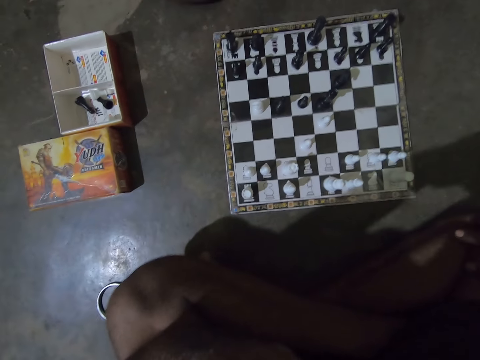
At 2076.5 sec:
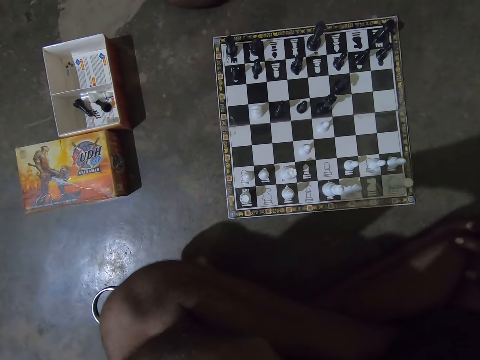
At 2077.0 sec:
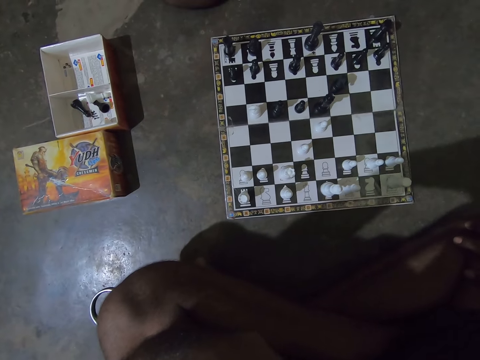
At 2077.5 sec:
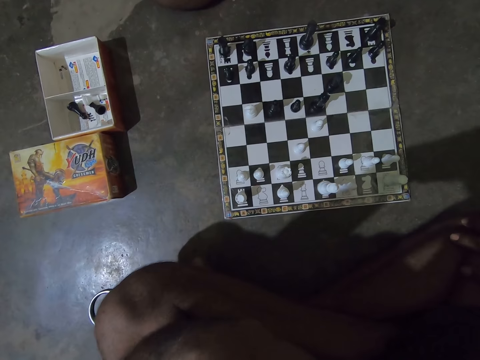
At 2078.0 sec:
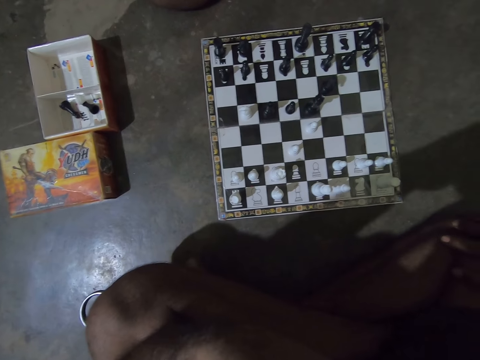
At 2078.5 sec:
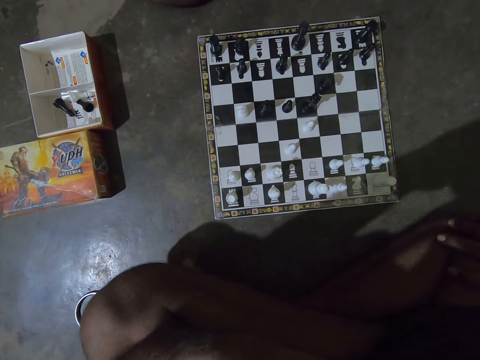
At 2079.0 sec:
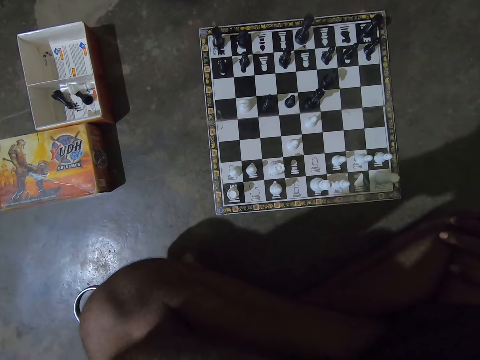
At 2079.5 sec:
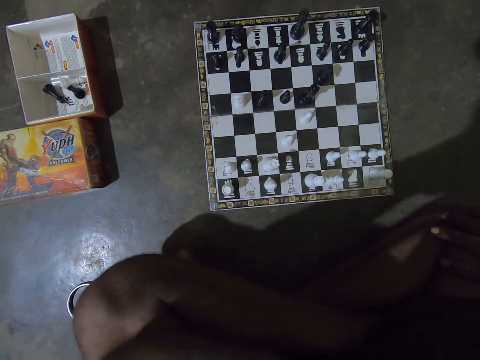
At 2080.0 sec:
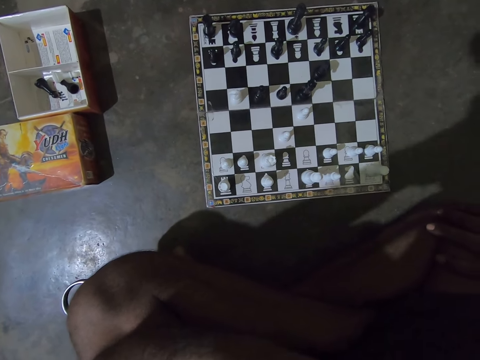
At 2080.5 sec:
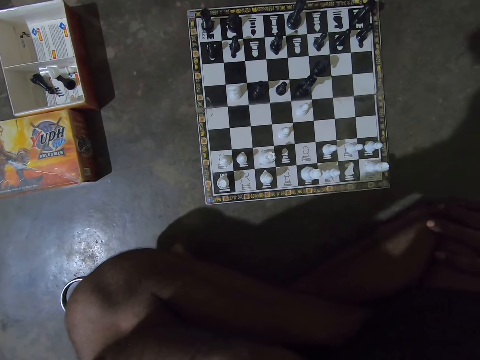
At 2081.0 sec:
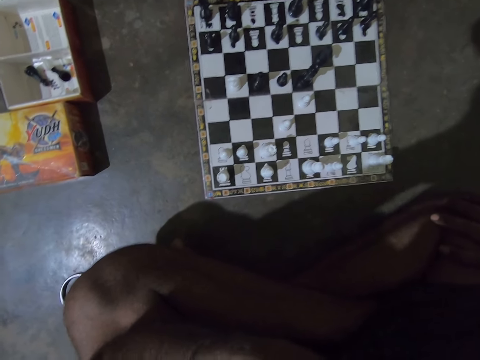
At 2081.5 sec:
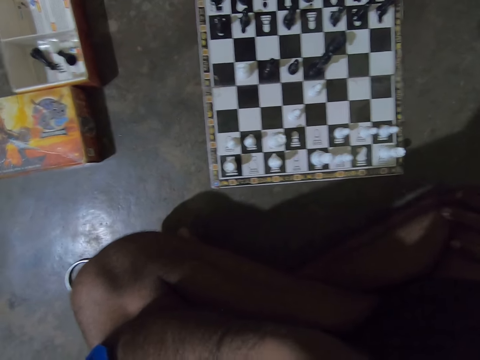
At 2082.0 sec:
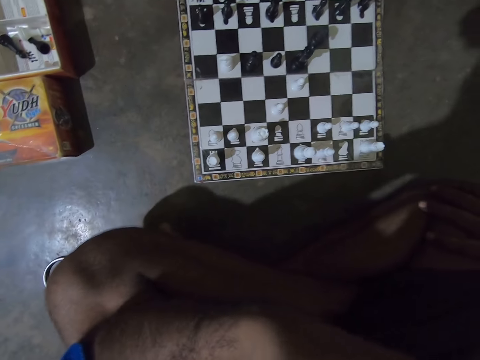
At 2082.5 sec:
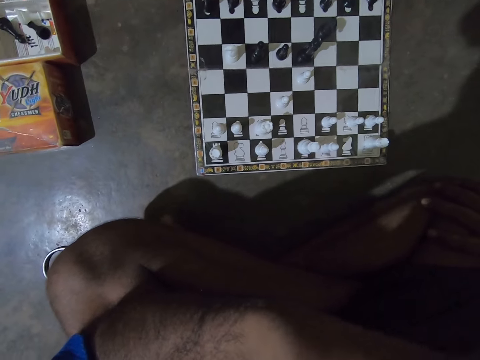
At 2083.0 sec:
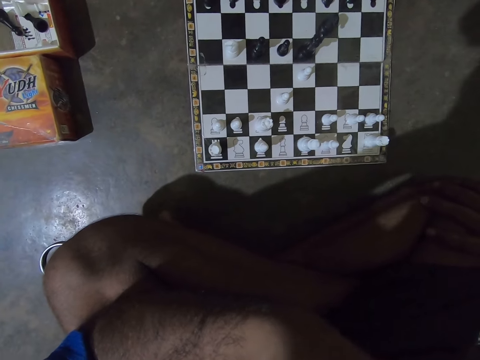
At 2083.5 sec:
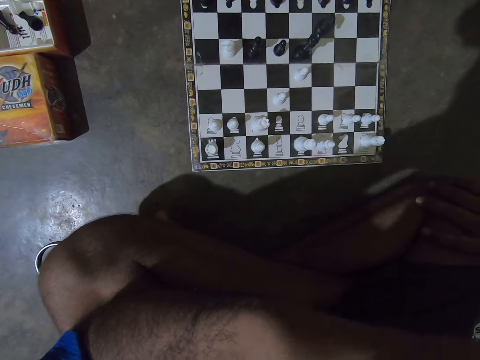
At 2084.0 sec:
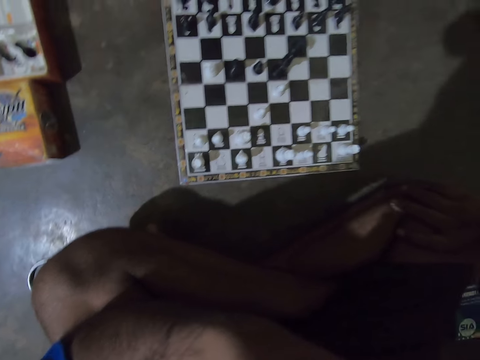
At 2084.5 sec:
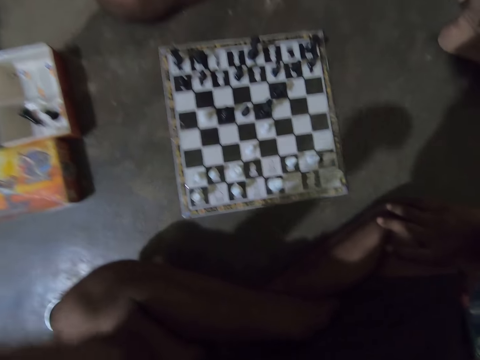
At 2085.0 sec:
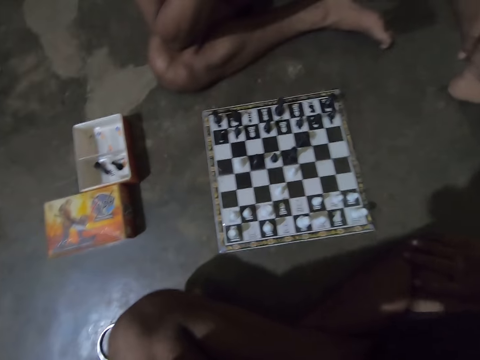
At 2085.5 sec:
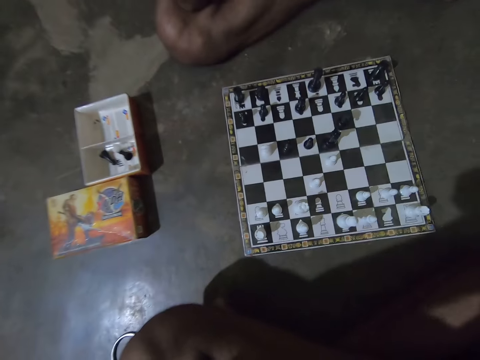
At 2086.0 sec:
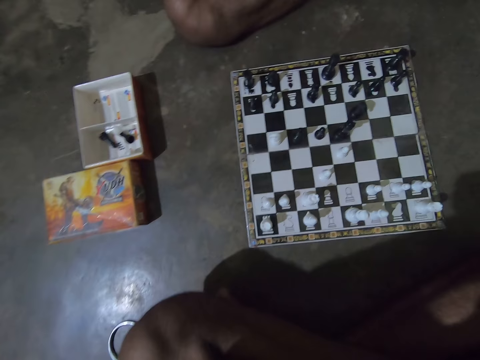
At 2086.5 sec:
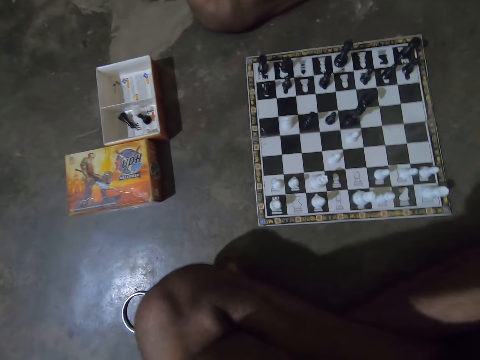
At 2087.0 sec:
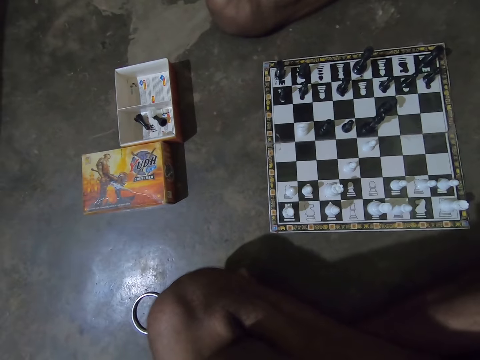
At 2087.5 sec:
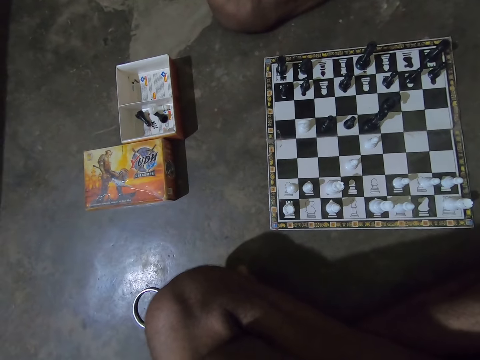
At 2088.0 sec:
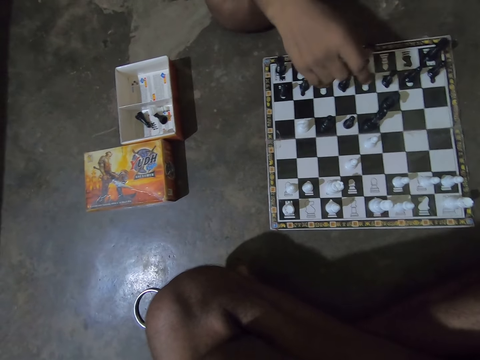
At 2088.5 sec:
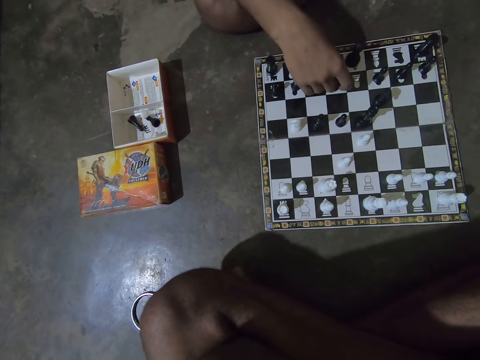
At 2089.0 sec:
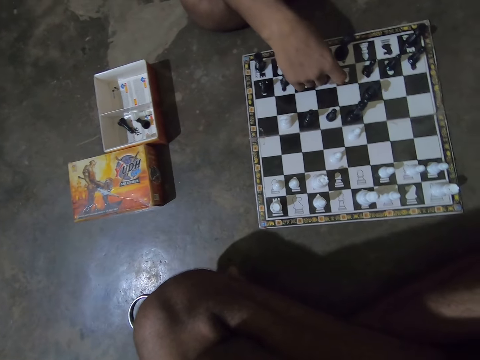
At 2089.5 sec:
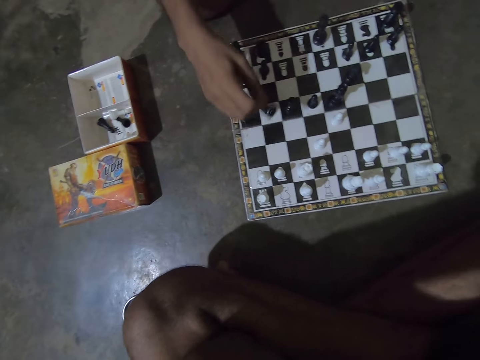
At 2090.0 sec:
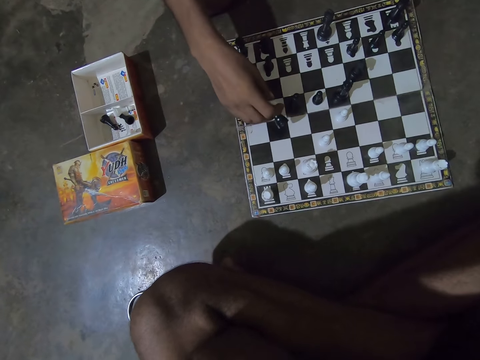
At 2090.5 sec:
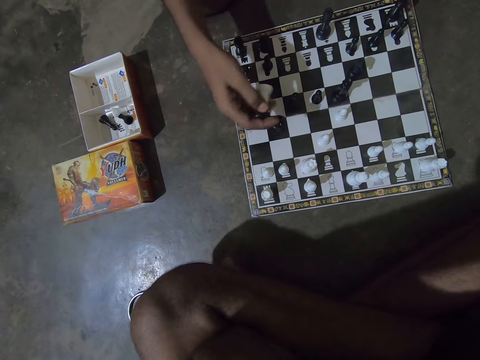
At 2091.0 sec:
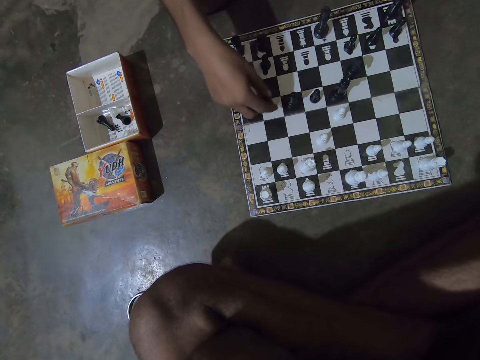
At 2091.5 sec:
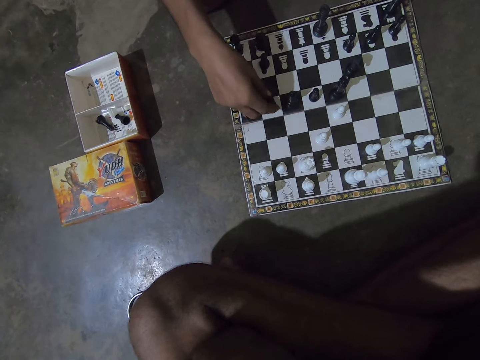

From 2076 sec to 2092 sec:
The camera wearer looks at the chess game. He adjusts his left hand on his face. The man picks up a black Bishop chess piece on the chess board with his right hand. The man replaces the white Knight chess piece with the black Bishop chess piece on the chess board in his right hand.

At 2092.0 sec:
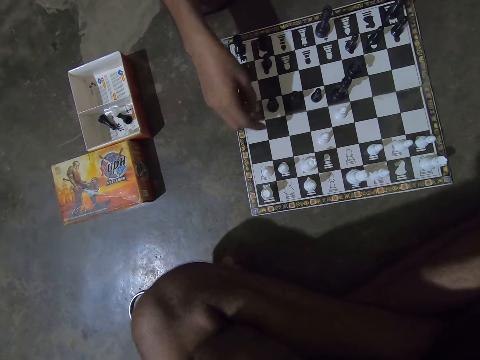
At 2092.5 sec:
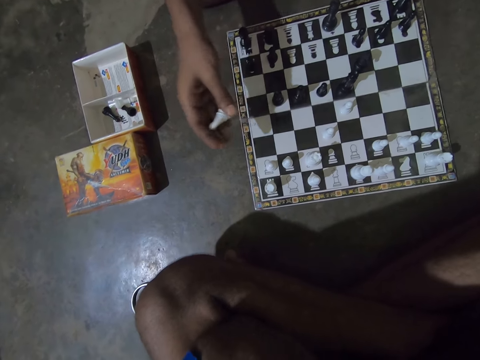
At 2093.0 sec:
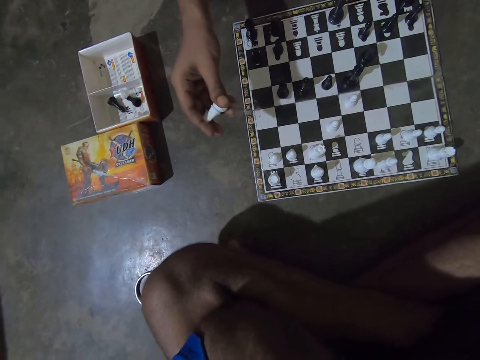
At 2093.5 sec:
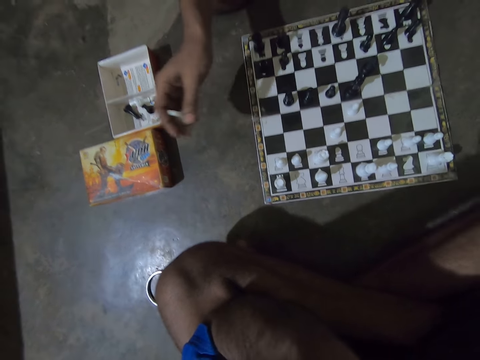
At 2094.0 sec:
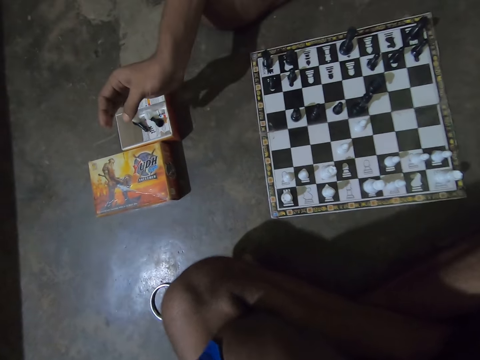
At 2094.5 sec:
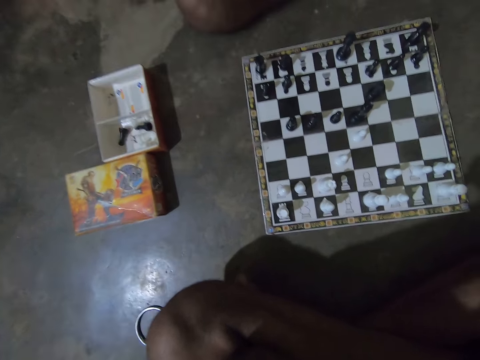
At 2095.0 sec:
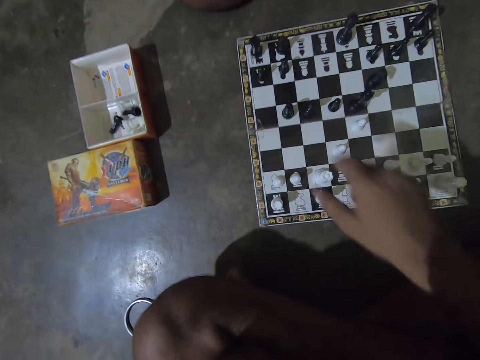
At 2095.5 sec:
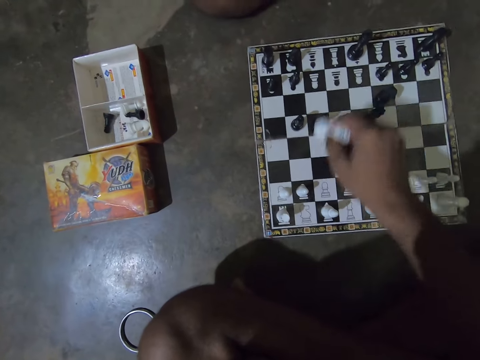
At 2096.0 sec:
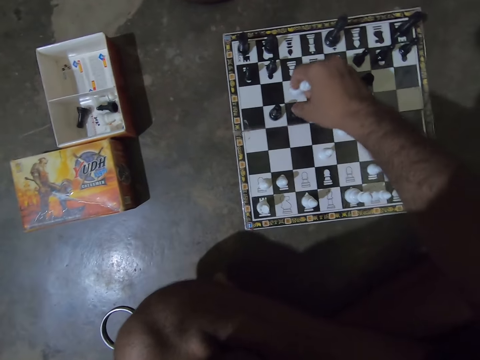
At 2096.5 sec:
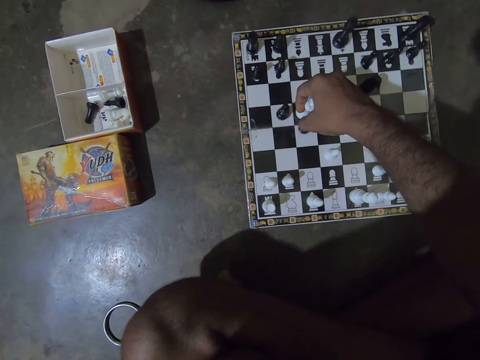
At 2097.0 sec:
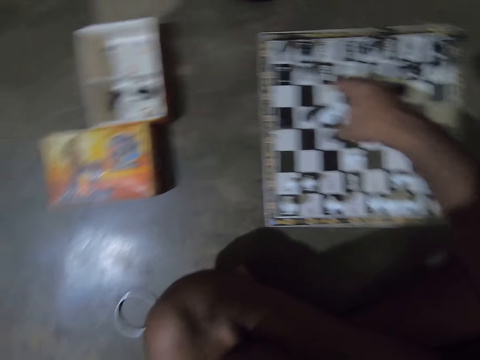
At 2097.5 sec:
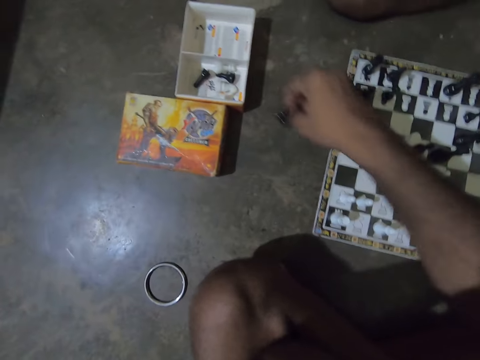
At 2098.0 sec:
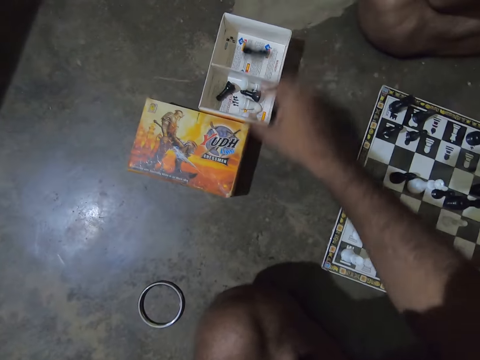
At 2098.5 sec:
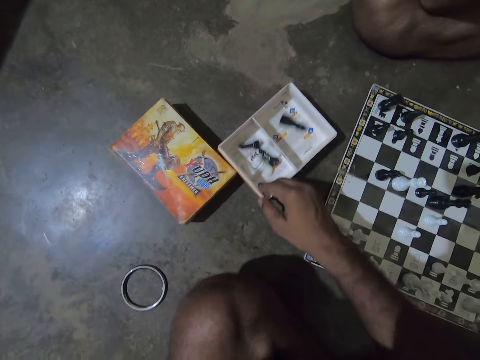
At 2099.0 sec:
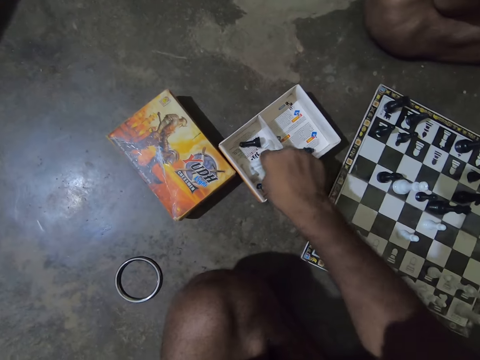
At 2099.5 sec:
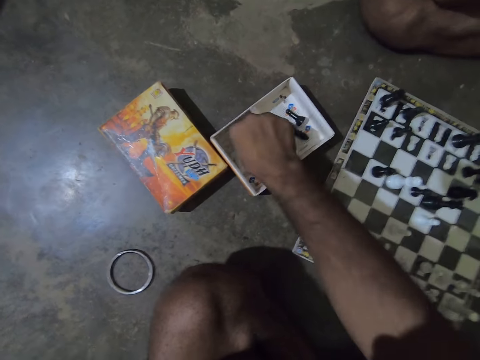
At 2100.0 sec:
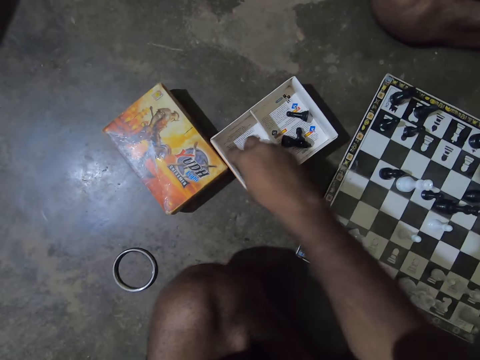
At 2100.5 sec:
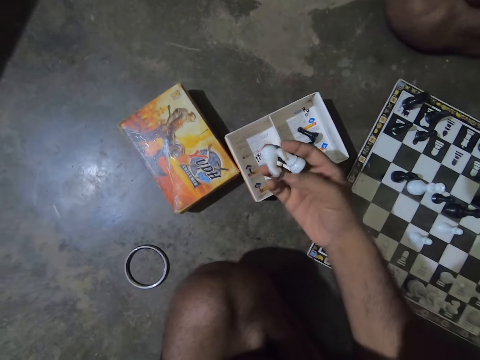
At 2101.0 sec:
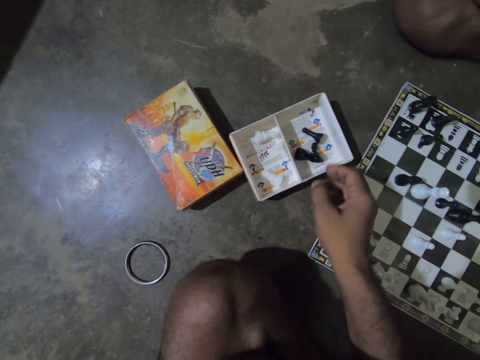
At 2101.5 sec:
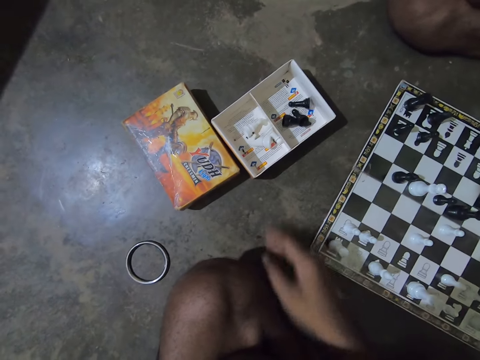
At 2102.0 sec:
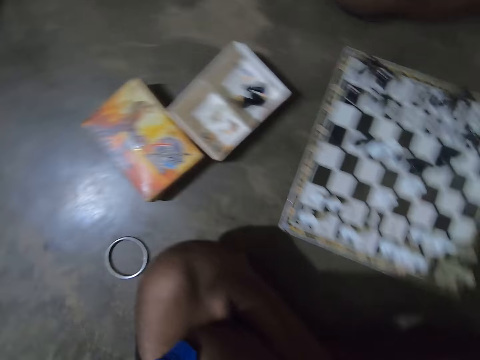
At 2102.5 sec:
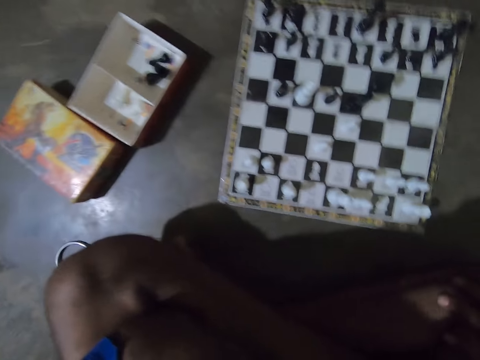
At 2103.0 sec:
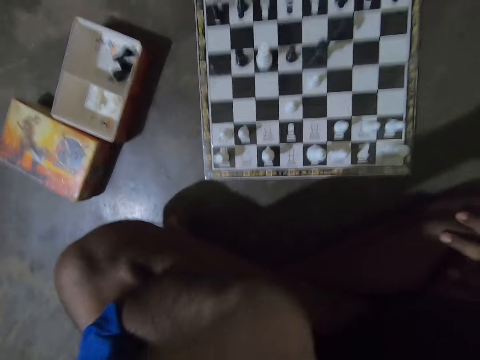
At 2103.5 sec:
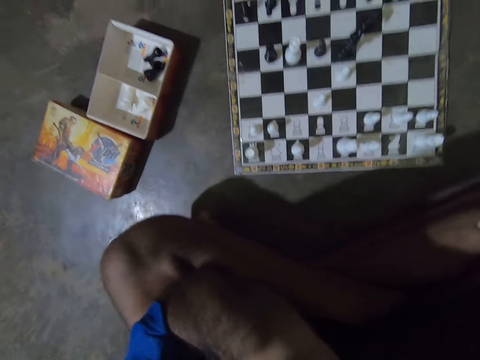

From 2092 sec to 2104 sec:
The man drops the white Knight chess piece into a box on the floor. The camera wearer picks up the white Rook chess piece with his right hand. He replaces the black Bishop chess piece with the white Rook chess piece on the chess board with his right hand. He drops the black Bishop chess piece into the box and drags the box on the floor closer to himself with his right hand. He separates the black pieces from the white pieces in the box. He moves the chess piece. He picks up the white chess pieces in the box with his right hand. He drops the white chess pieces into the box. He pushes the box with his right hand. He converses with the man.
